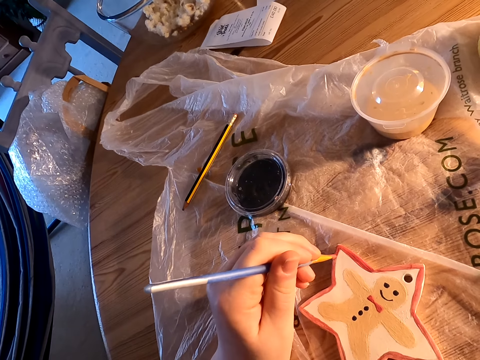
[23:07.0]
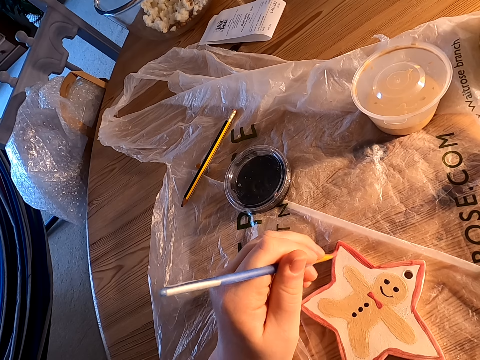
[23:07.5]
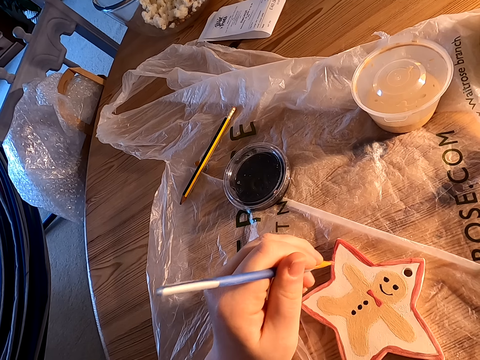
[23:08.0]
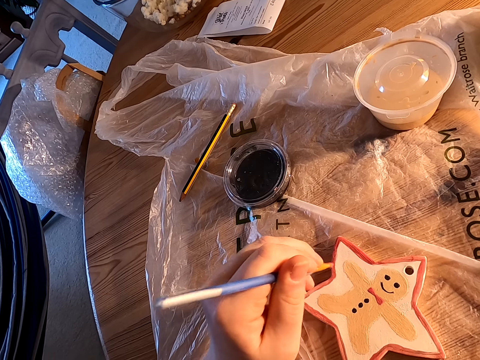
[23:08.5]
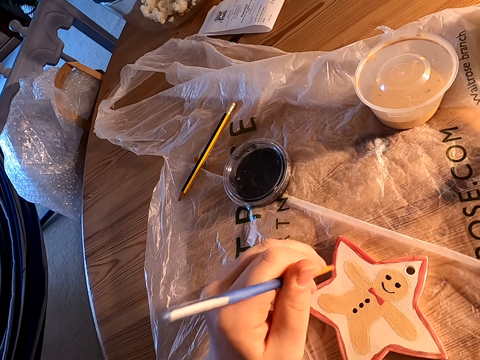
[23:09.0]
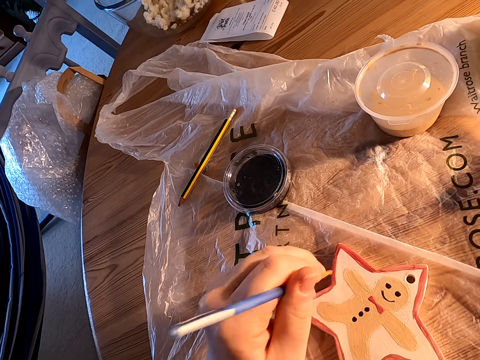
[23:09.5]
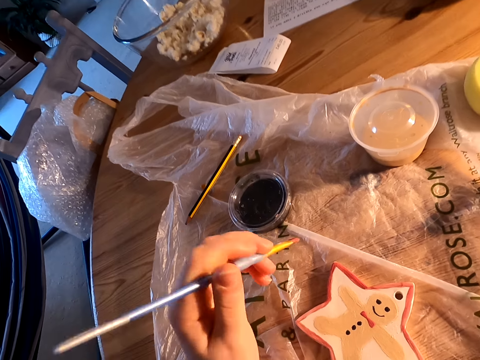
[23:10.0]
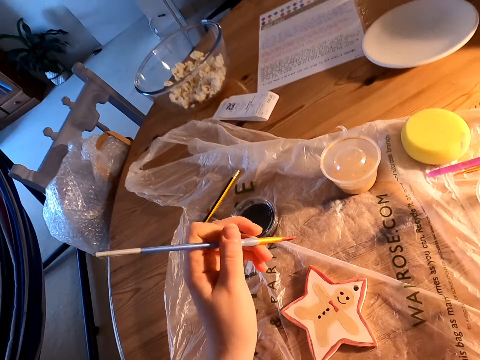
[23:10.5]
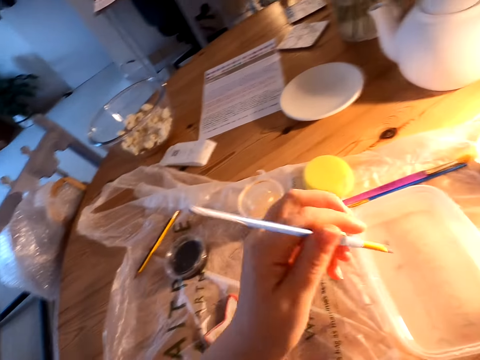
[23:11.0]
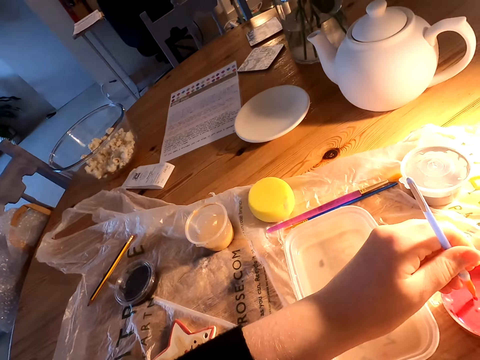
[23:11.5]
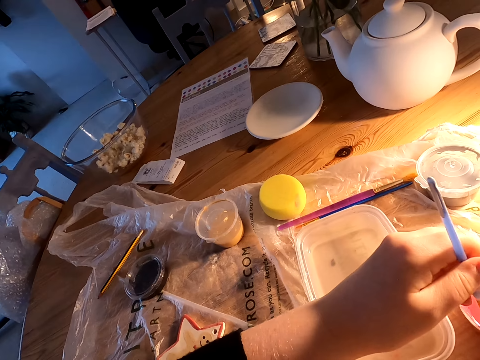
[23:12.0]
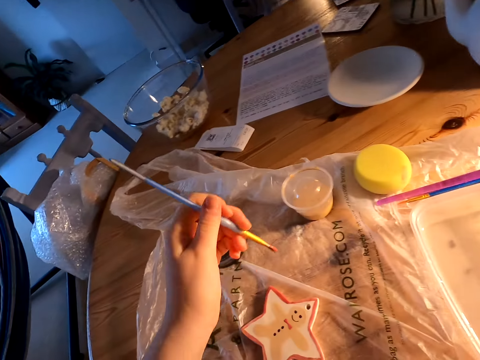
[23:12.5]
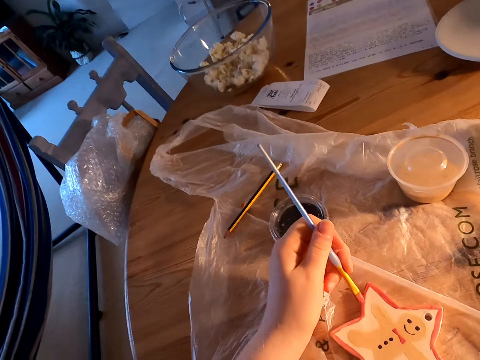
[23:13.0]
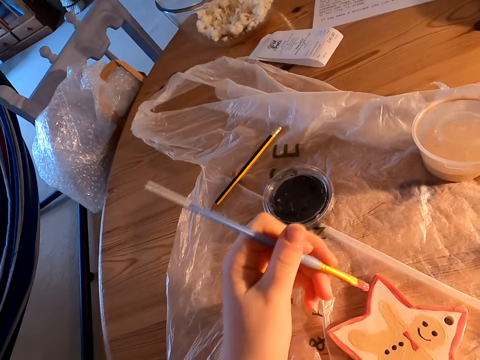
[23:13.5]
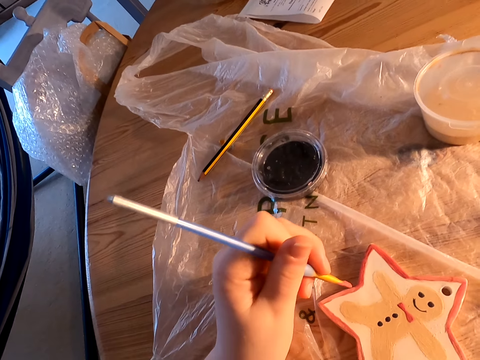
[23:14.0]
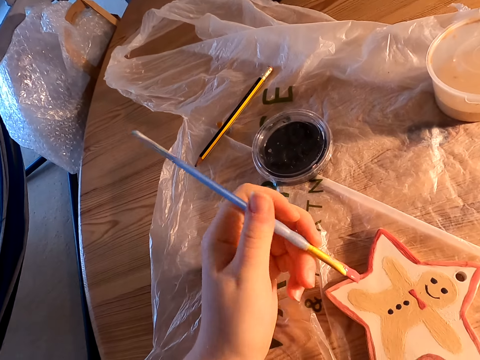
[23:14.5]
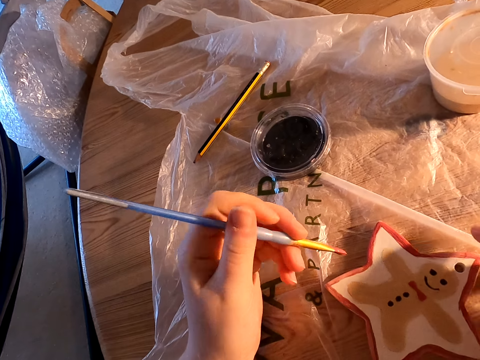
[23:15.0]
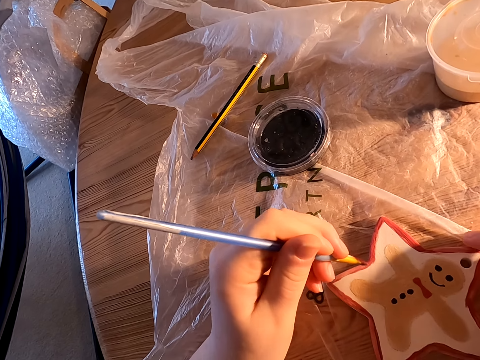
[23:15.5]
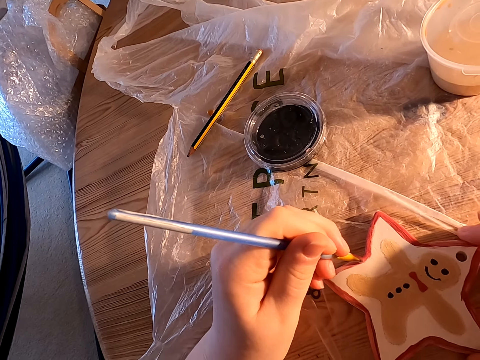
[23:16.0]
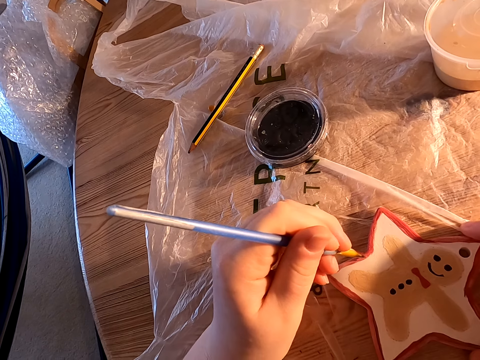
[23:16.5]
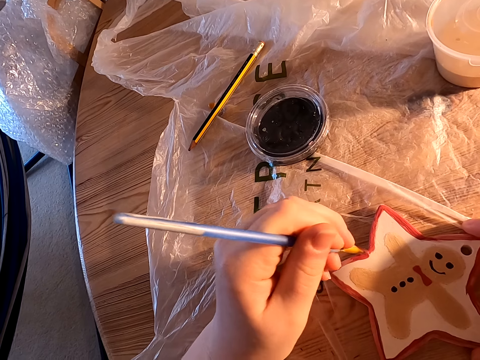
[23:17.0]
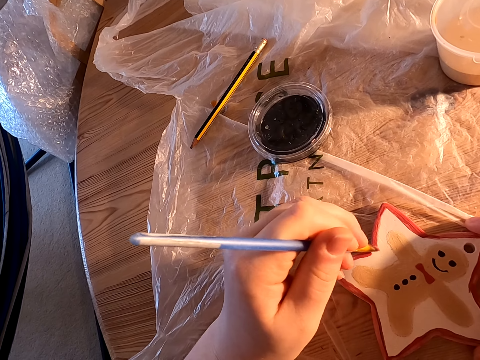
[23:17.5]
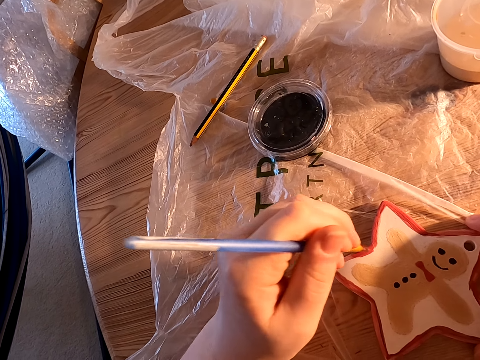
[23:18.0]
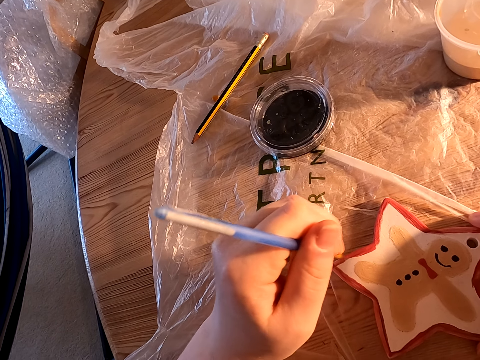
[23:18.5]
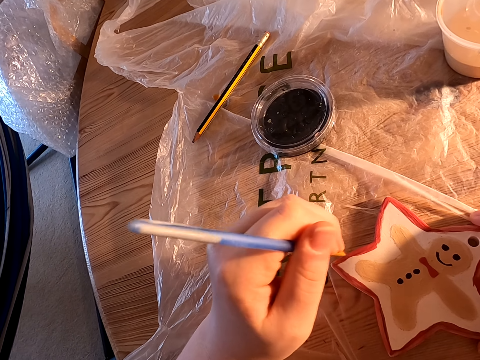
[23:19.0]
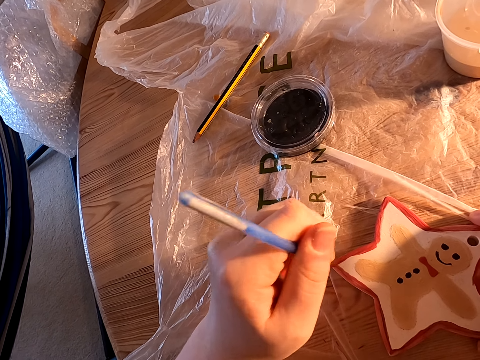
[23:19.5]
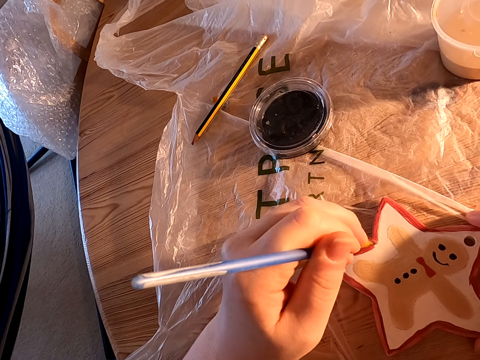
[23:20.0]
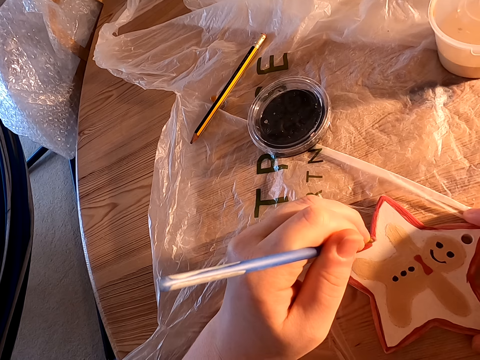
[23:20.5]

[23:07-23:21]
The camera wearer holds the paint brush with his left hand. He dips paint in the plastic can on the table. He paints something on the table with the paint brush.

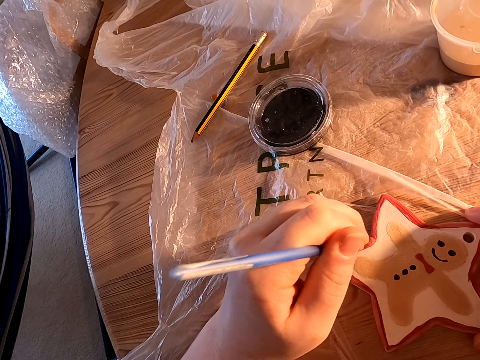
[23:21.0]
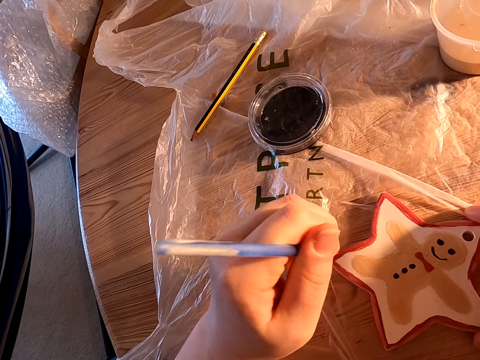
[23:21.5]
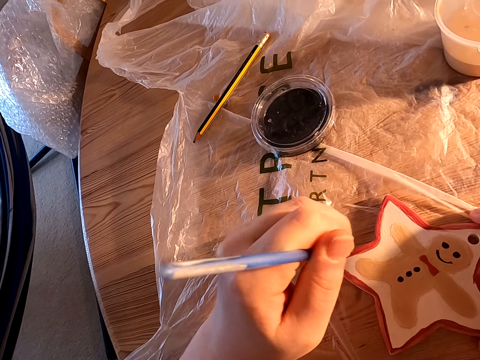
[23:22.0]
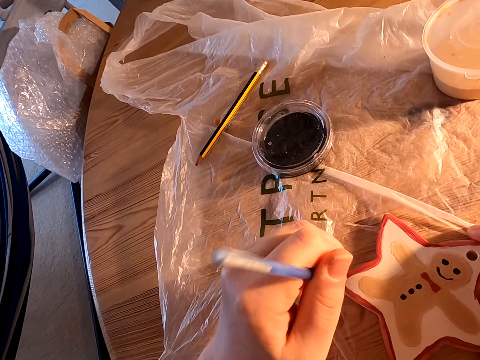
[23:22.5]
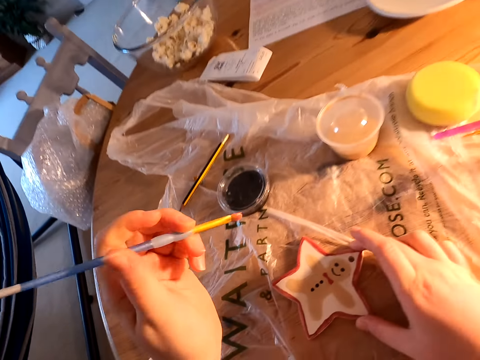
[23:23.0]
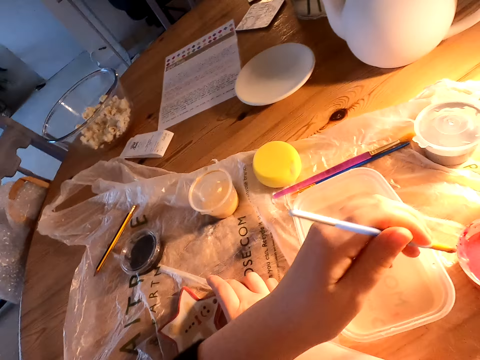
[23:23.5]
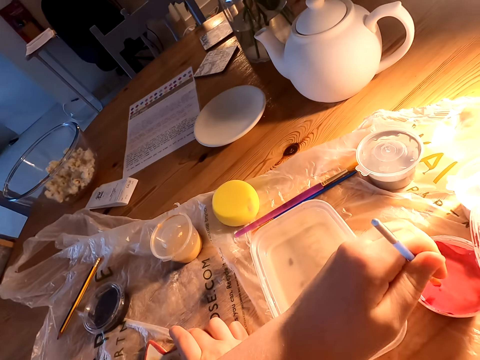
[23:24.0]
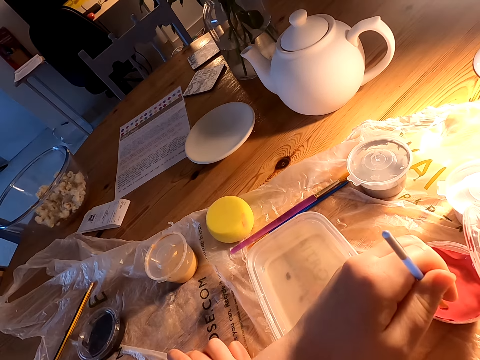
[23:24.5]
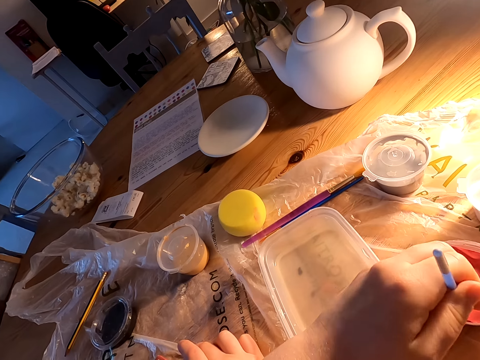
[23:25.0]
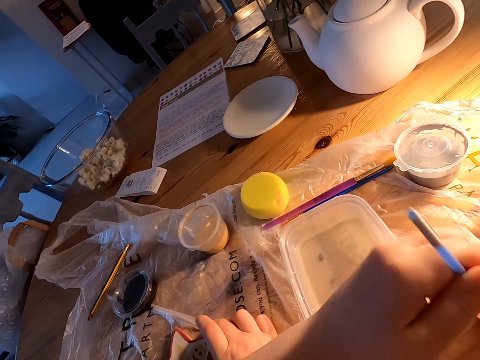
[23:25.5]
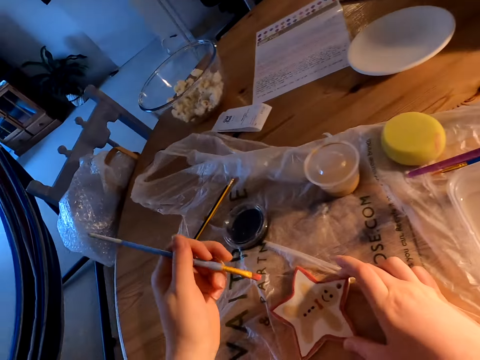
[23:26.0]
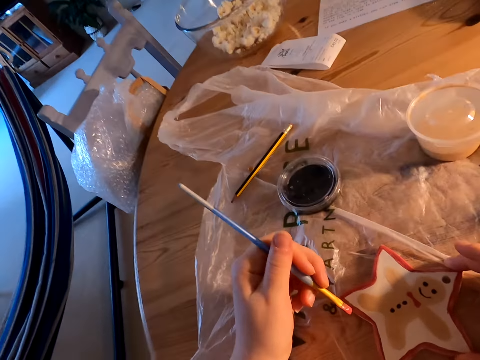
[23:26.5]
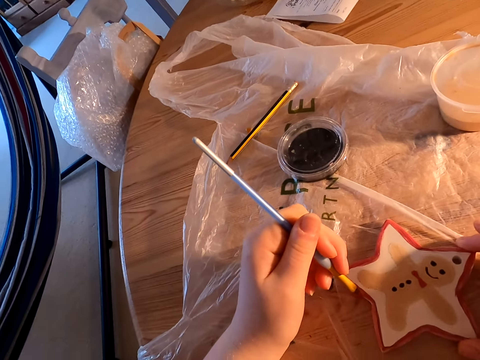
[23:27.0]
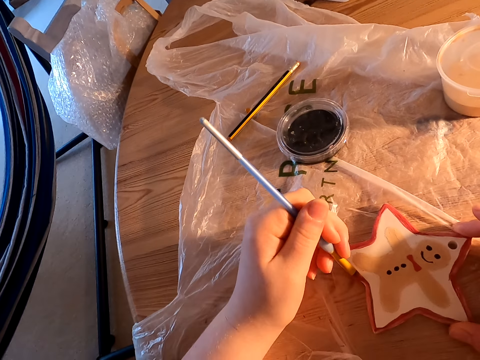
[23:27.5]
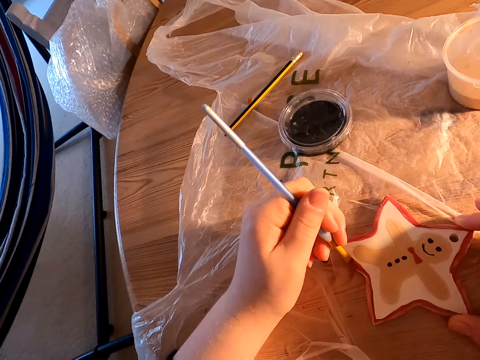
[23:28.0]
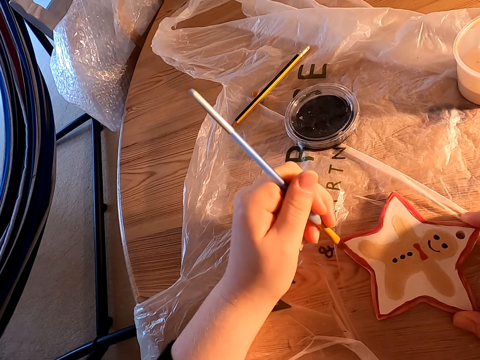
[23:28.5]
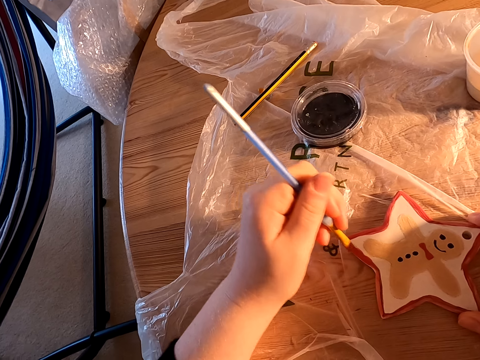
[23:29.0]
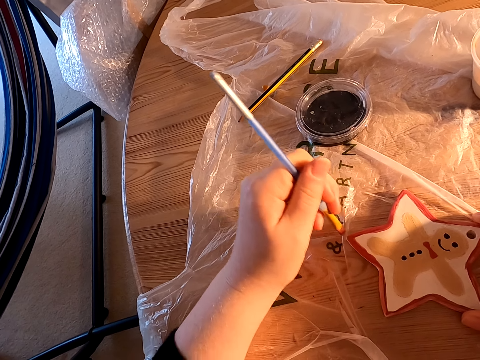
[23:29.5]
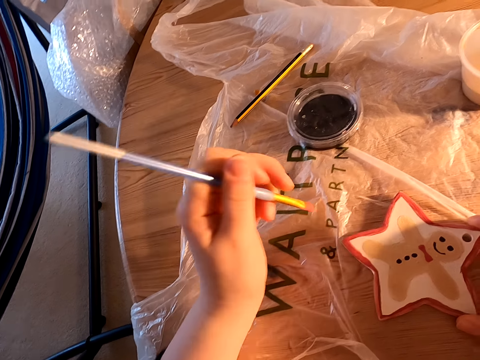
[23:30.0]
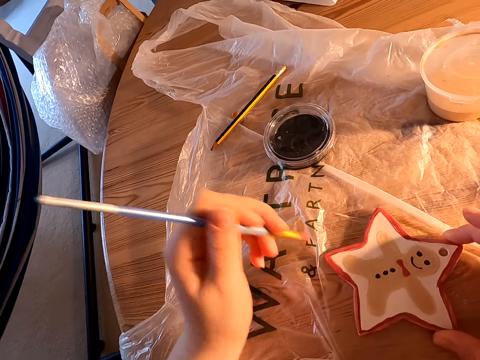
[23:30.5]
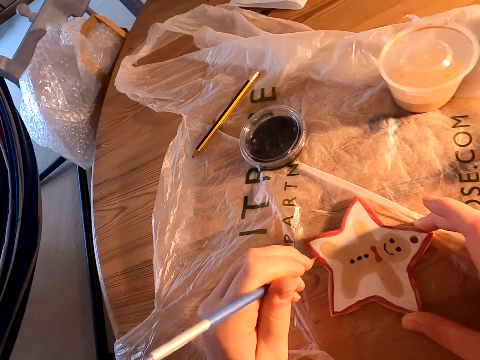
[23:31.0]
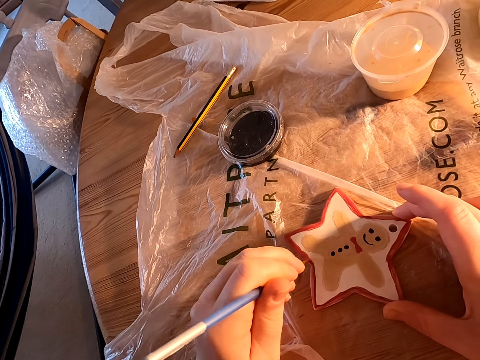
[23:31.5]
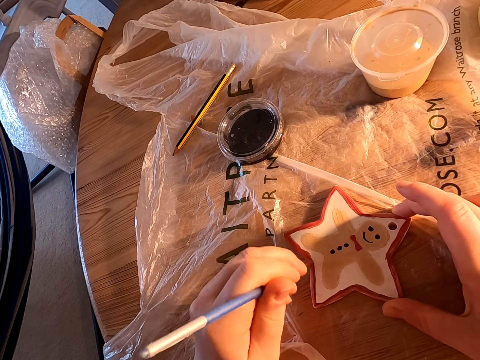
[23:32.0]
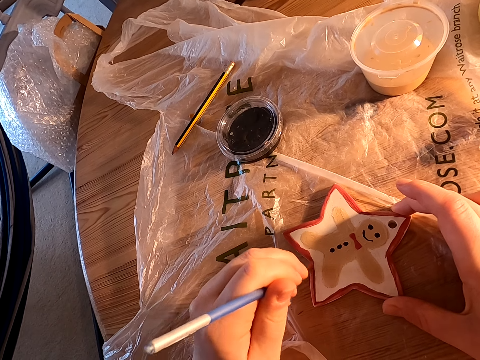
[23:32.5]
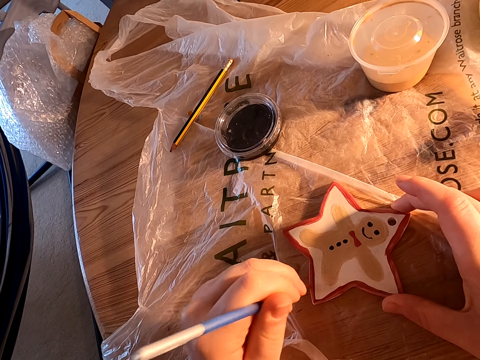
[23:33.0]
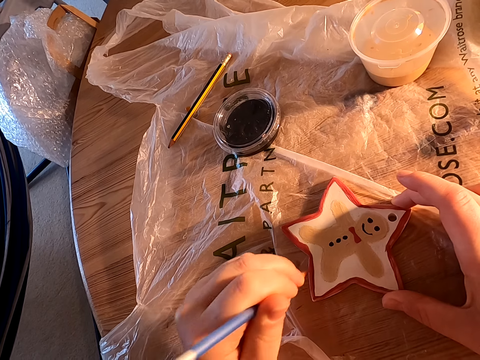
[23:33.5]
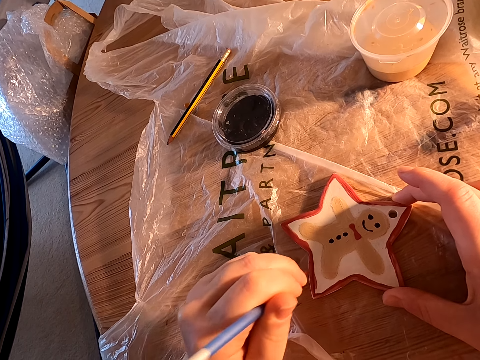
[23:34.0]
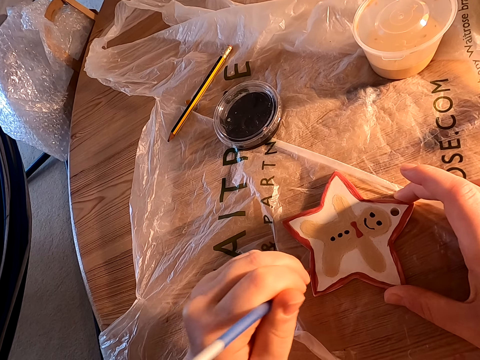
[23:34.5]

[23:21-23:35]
The camera wearer dips paint in the plastic can on the table. They paint something on the table with a paint brush.
